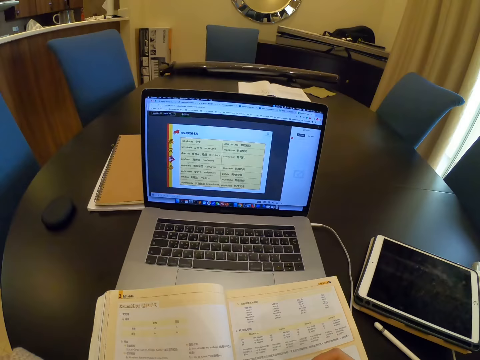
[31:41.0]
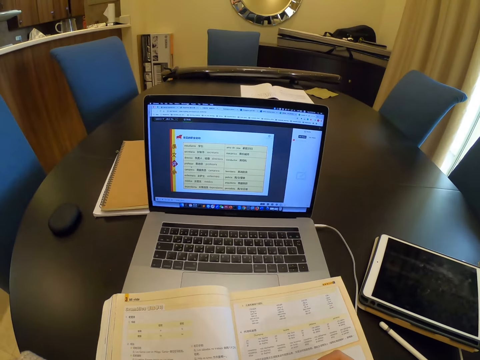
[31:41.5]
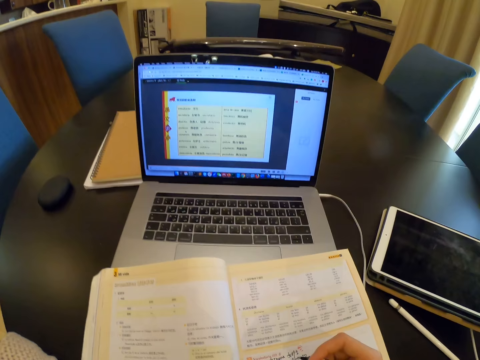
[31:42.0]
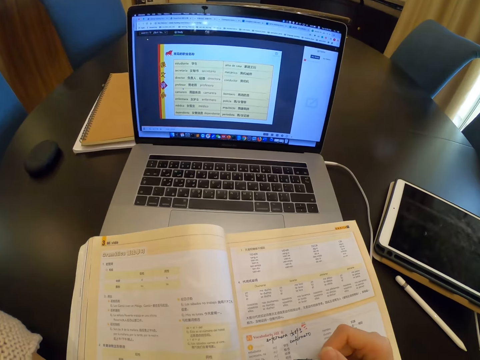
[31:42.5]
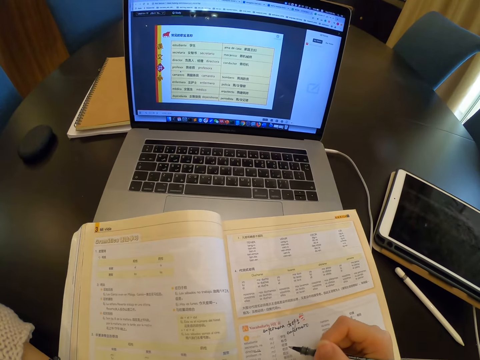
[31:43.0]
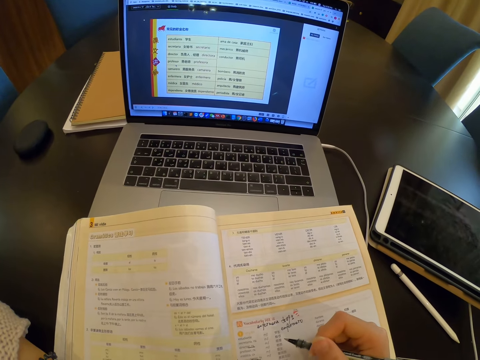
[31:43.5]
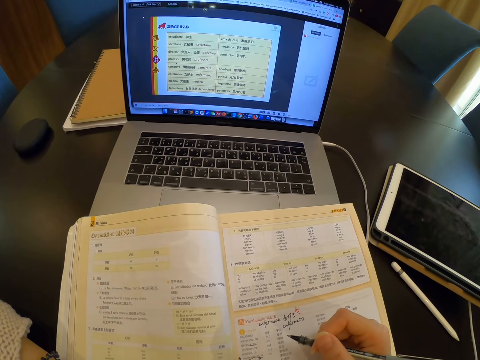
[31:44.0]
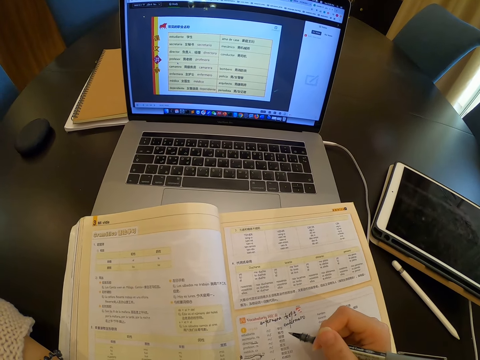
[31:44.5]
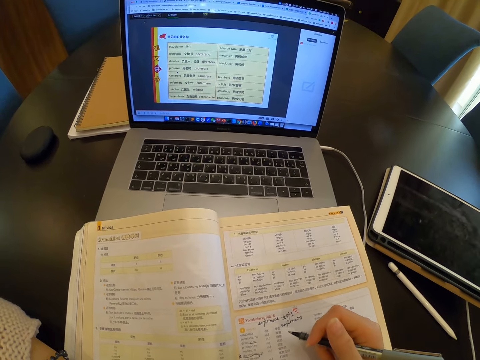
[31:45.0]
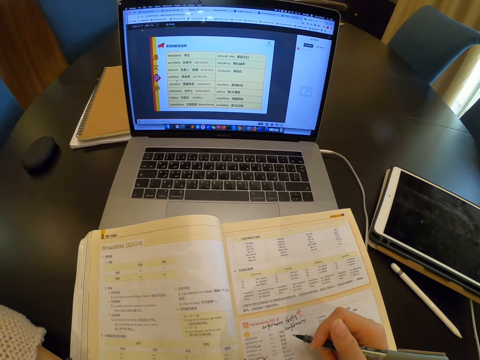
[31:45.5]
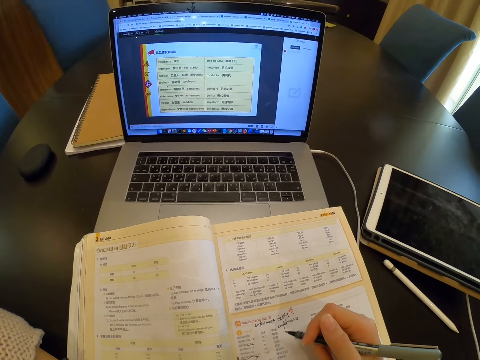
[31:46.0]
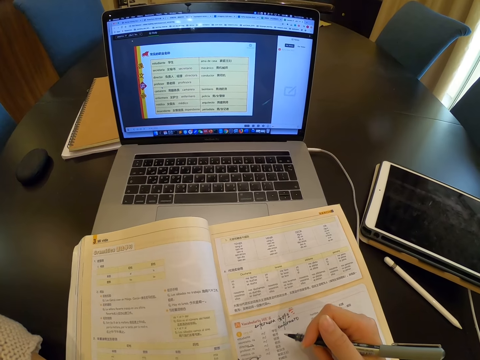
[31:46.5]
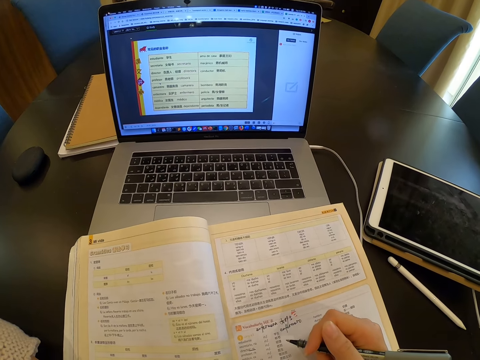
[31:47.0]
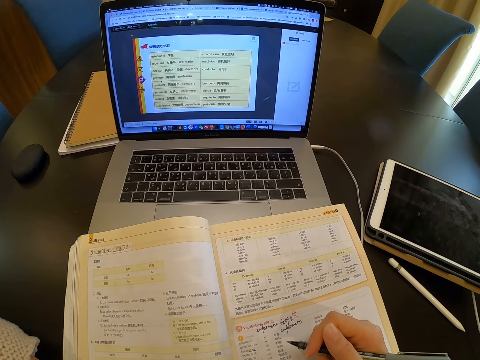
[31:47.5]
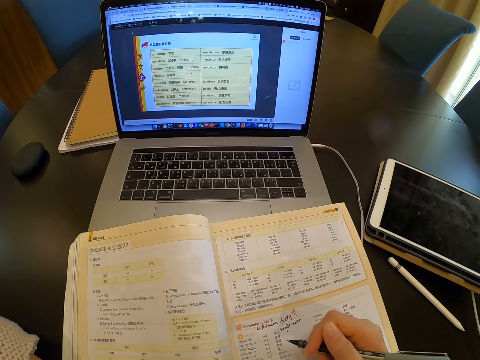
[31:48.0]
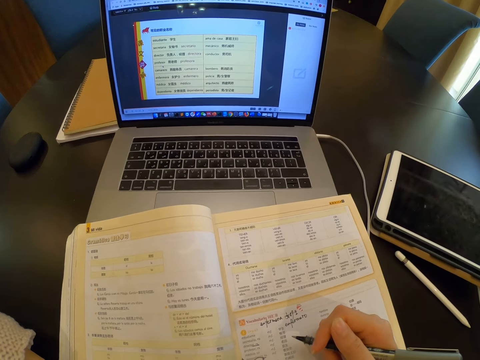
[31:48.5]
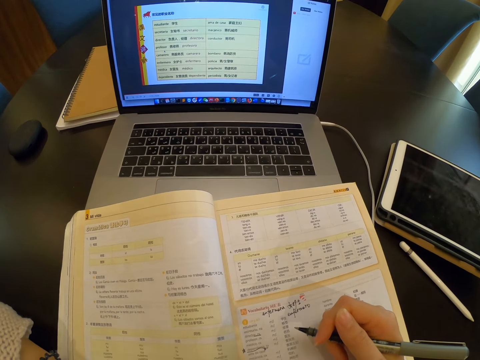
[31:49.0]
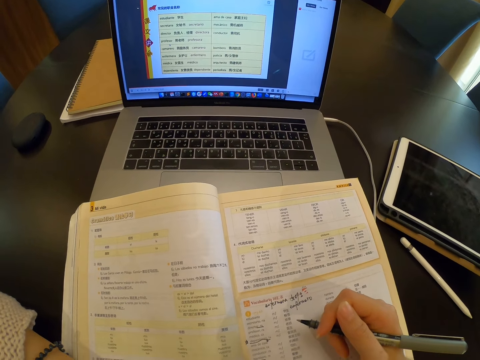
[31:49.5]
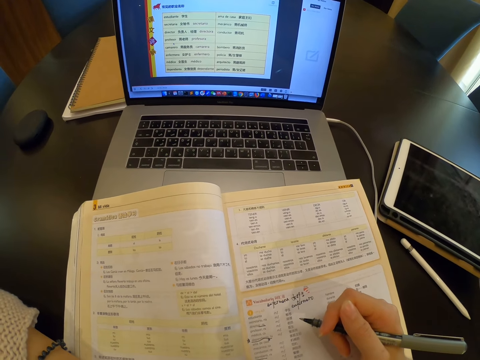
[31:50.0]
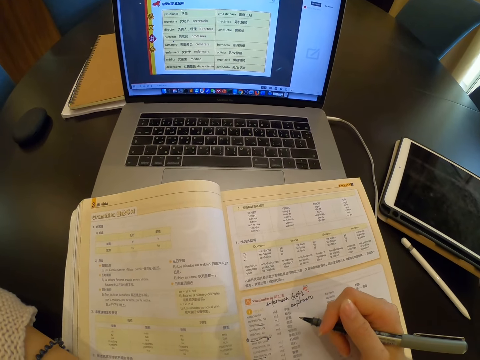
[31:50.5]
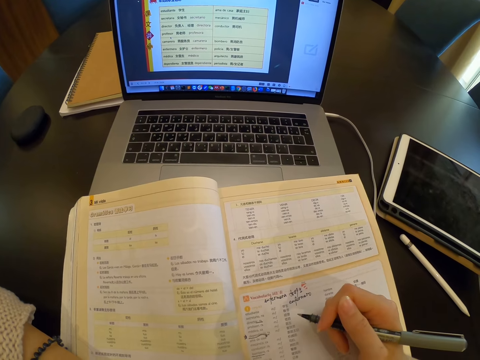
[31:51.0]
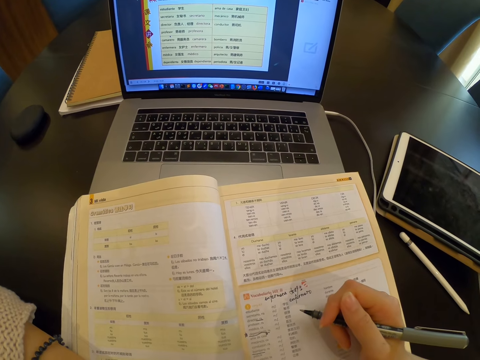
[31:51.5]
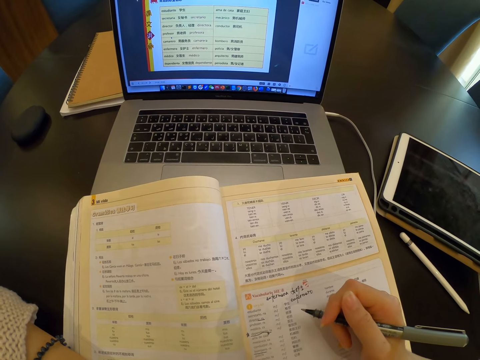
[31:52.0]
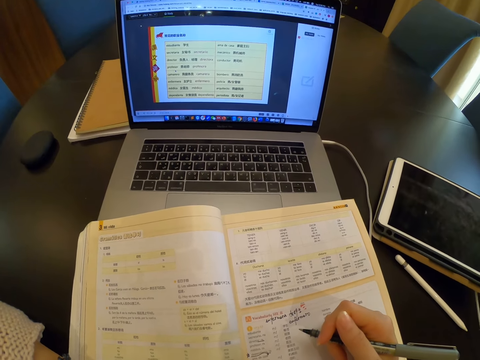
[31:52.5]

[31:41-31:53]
The camera wearer reads the book. They read the book again.

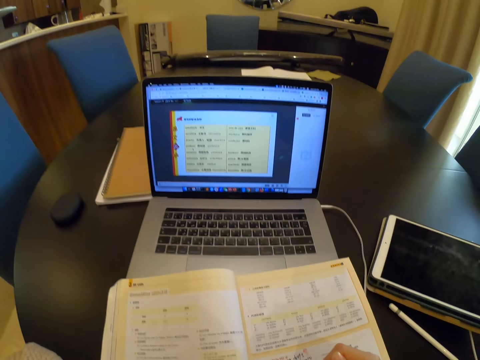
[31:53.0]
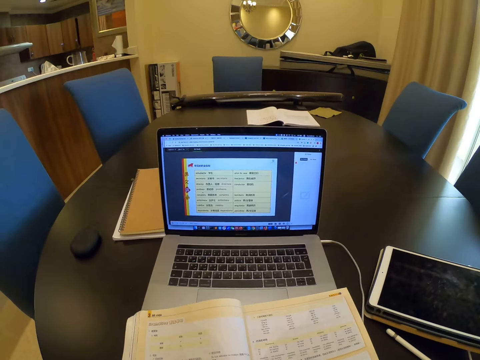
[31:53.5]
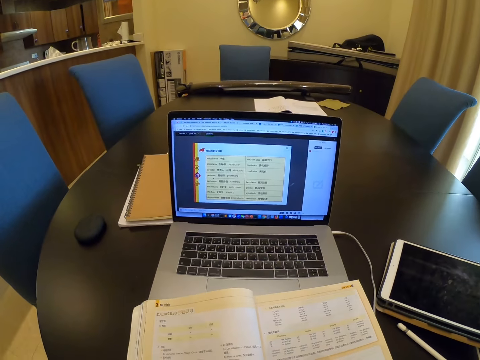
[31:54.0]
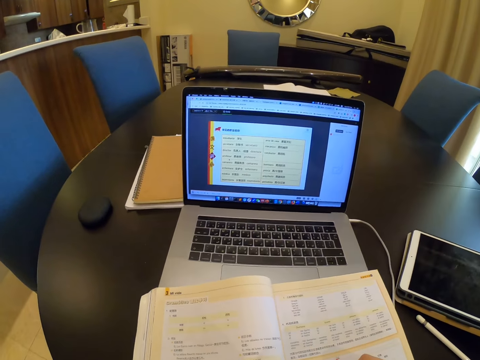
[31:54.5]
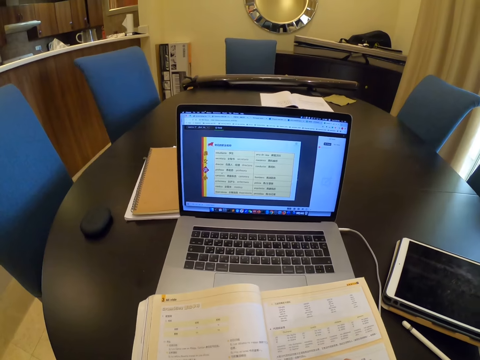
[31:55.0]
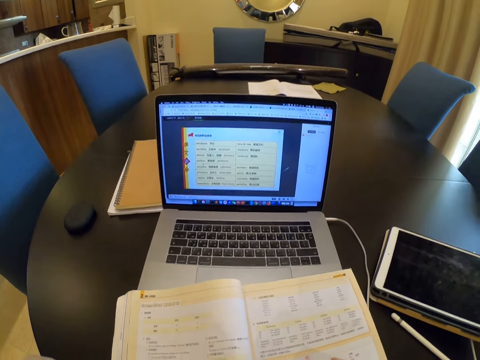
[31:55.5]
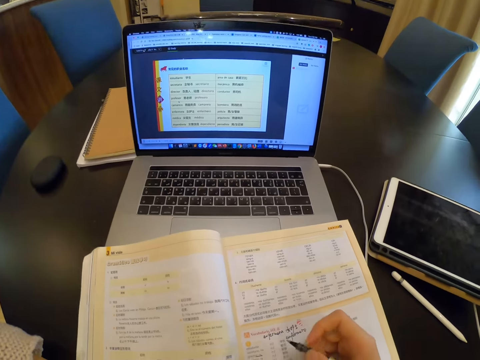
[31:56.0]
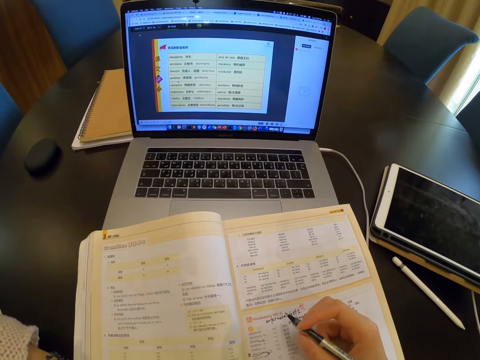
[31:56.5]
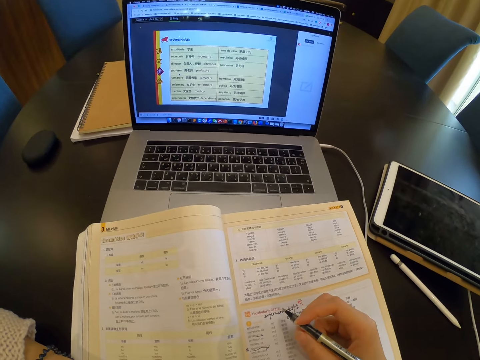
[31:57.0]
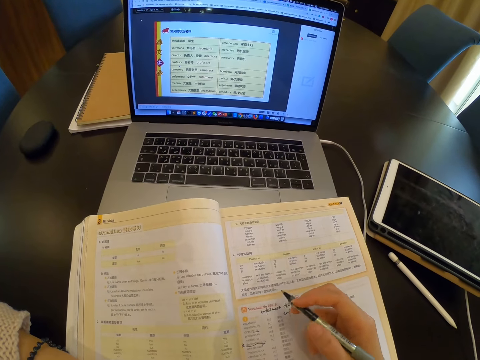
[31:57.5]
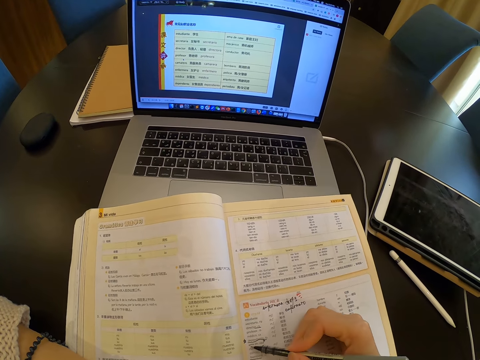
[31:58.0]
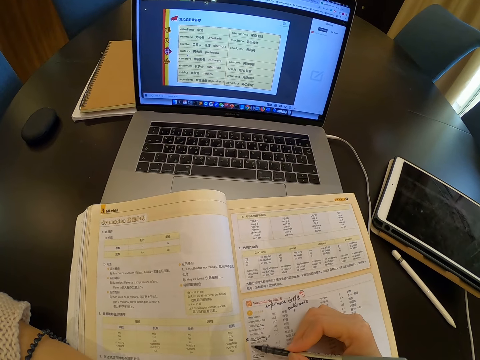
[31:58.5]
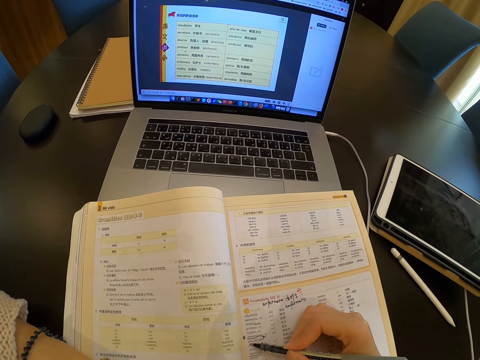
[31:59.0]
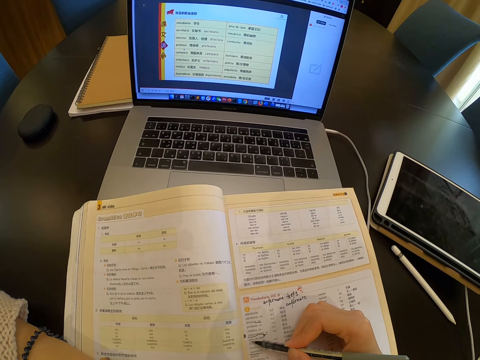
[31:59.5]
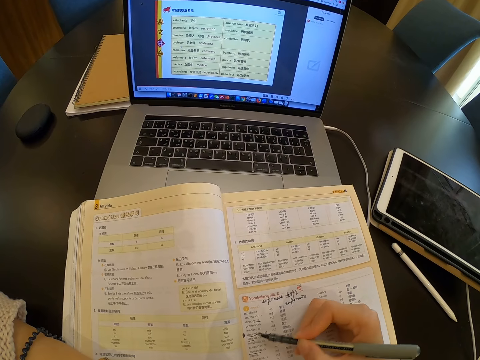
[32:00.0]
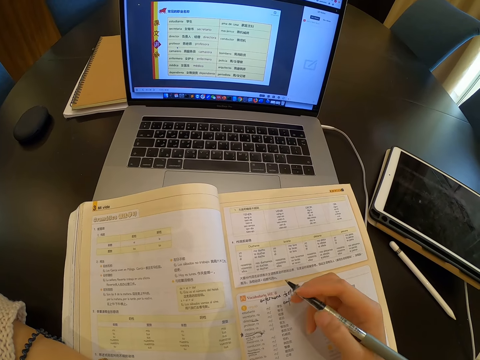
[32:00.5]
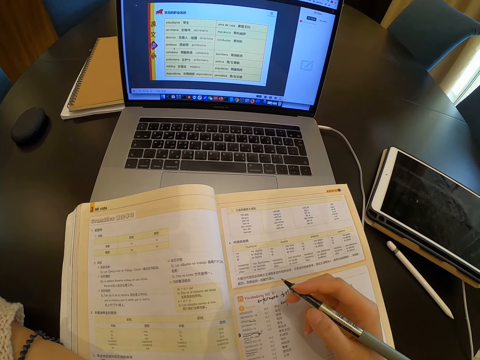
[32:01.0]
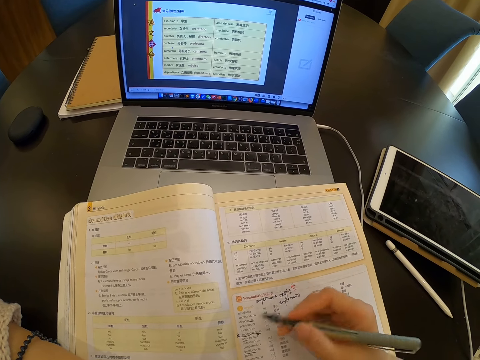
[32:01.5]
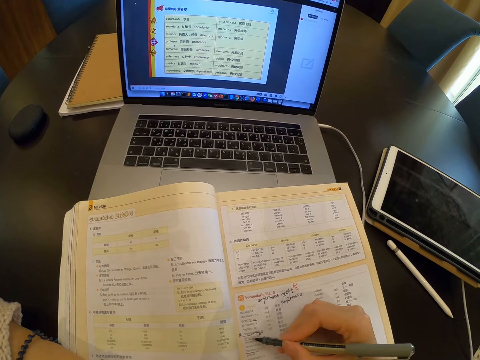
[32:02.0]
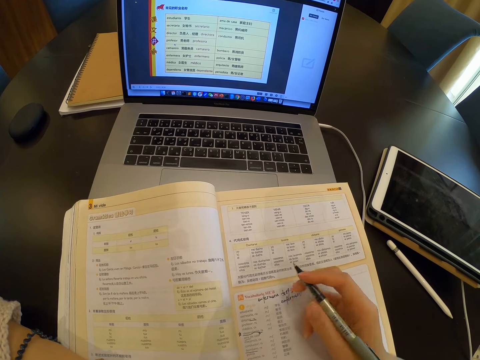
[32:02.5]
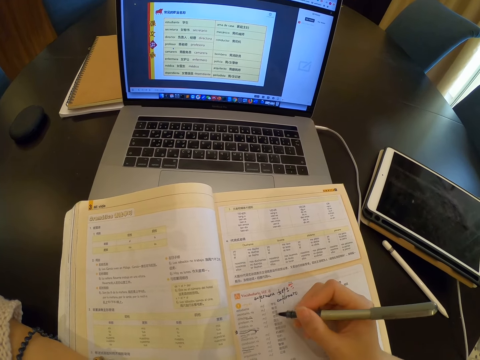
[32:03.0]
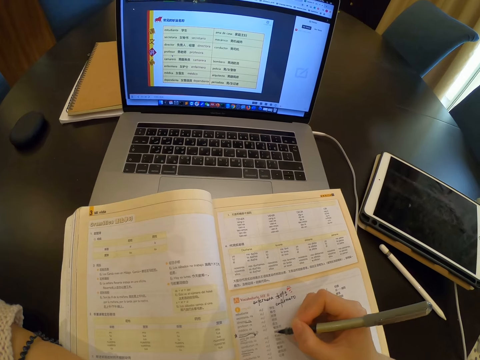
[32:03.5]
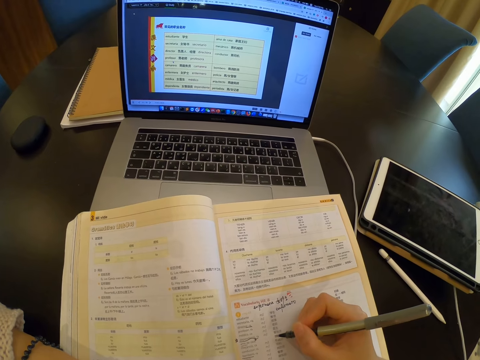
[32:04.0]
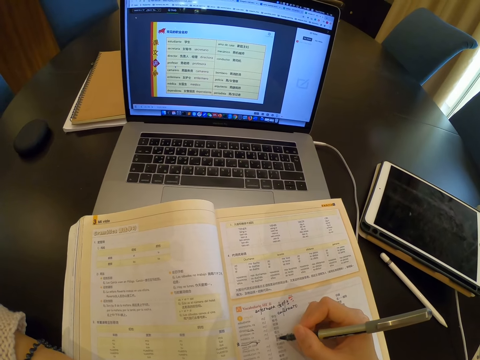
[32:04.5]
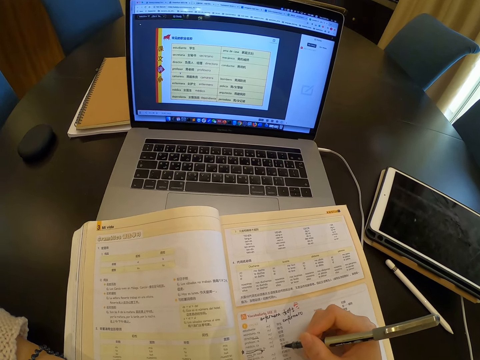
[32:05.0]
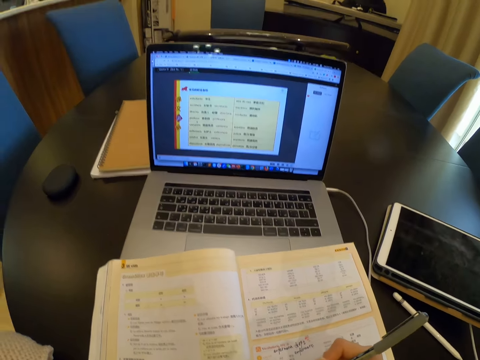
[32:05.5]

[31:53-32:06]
The camera wearer marks on the book.

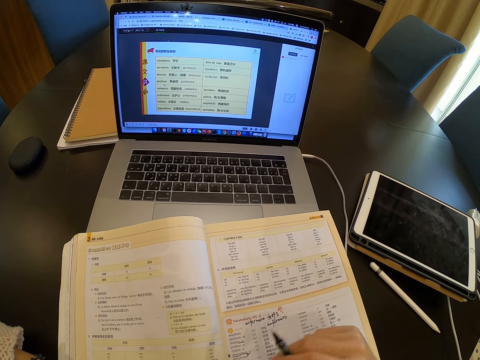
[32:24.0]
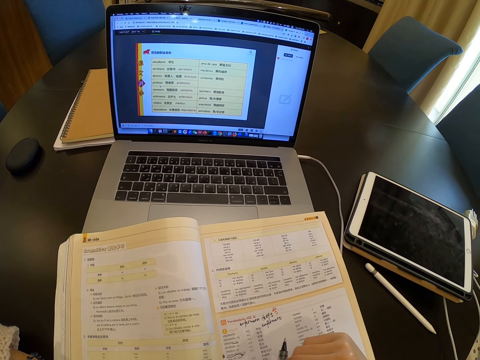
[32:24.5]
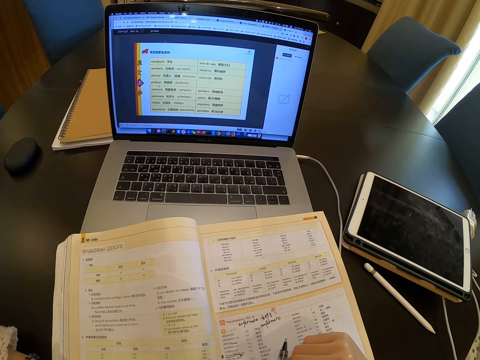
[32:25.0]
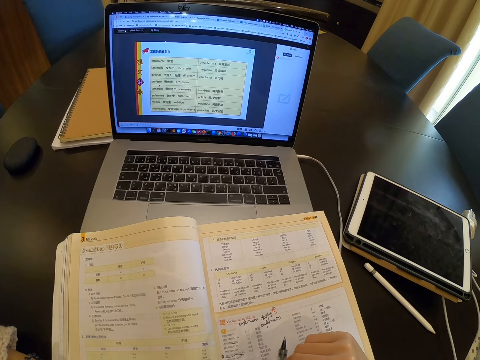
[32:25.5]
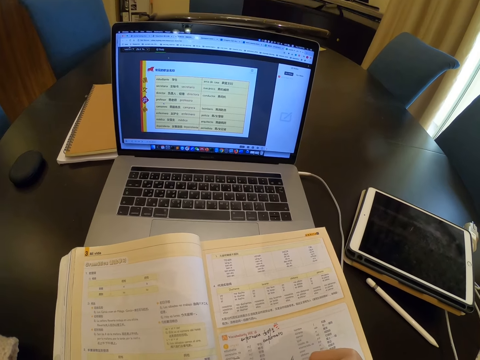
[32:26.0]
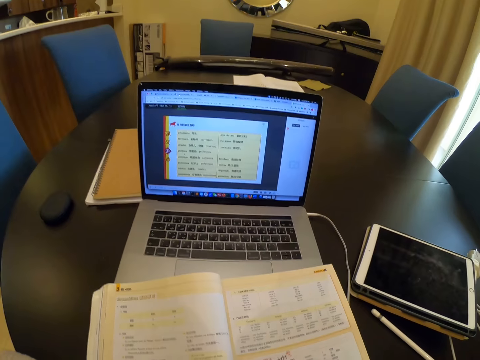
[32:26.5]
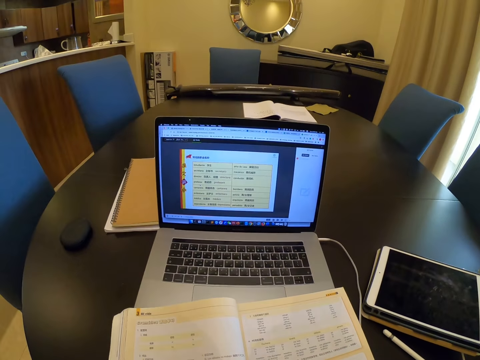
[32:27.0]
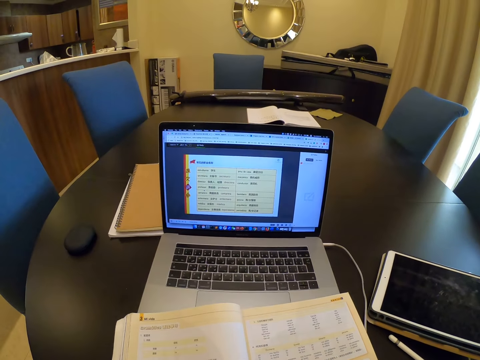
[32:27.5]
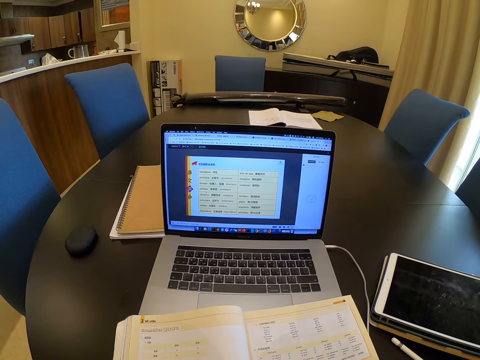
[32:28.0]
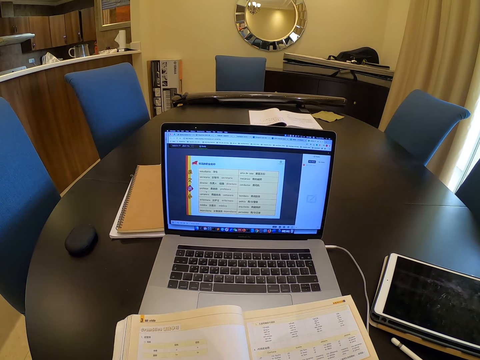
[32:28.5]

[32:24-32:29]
The camera wearer looks at the book.
